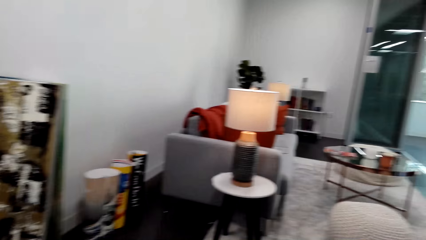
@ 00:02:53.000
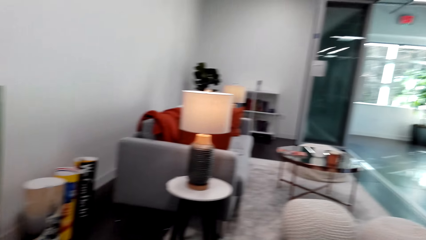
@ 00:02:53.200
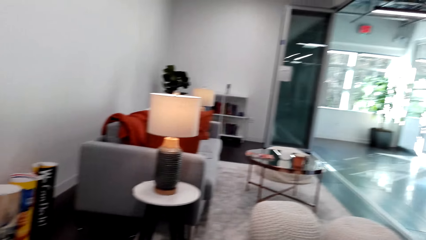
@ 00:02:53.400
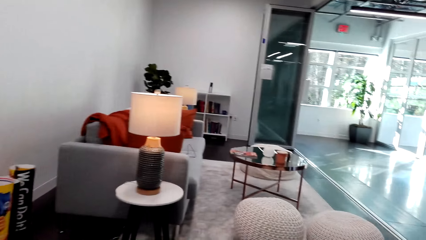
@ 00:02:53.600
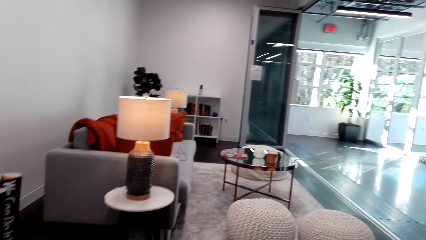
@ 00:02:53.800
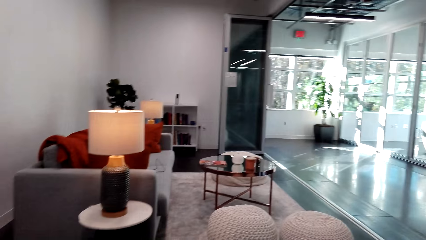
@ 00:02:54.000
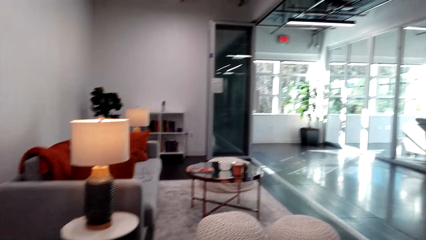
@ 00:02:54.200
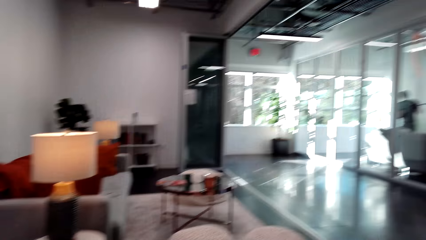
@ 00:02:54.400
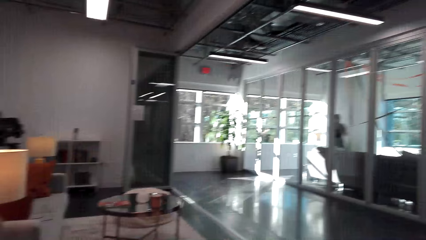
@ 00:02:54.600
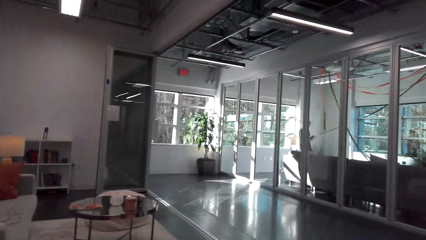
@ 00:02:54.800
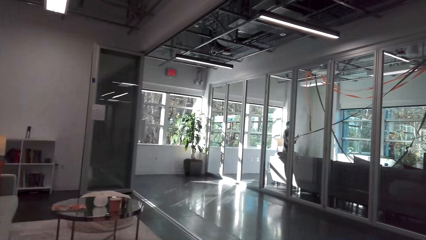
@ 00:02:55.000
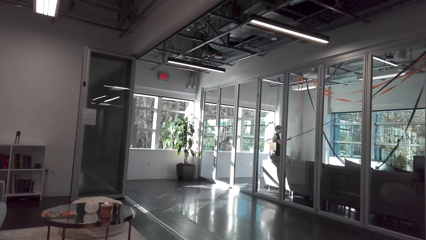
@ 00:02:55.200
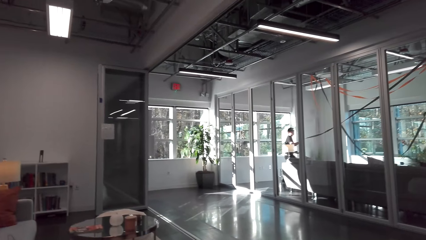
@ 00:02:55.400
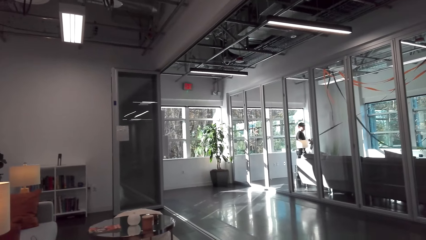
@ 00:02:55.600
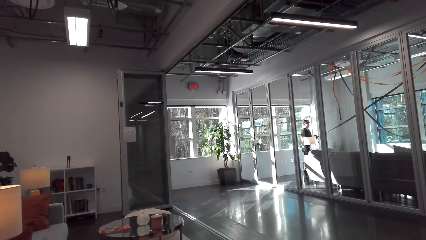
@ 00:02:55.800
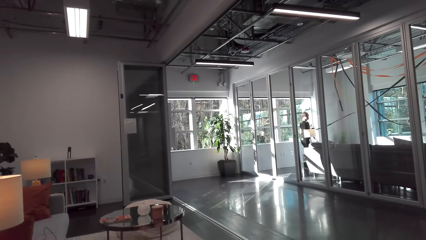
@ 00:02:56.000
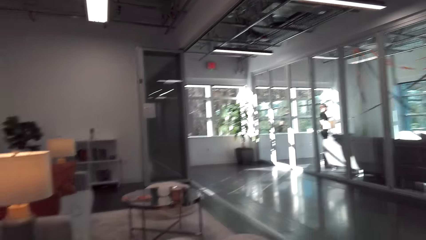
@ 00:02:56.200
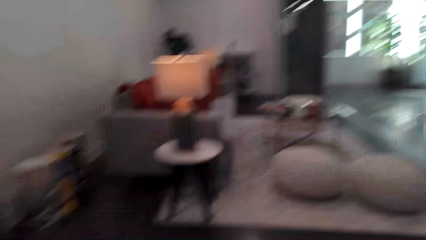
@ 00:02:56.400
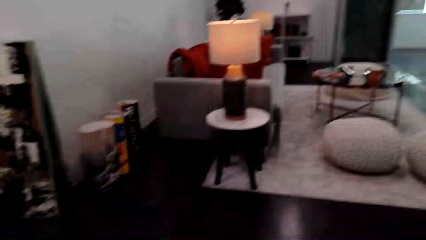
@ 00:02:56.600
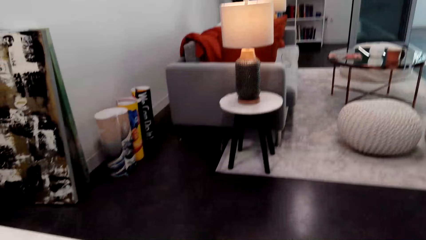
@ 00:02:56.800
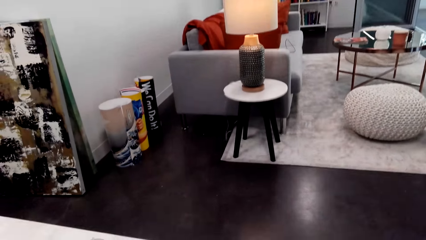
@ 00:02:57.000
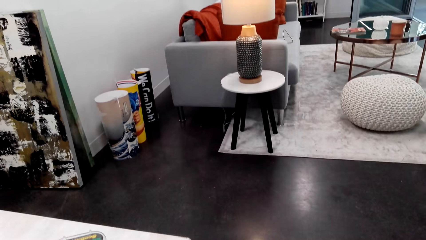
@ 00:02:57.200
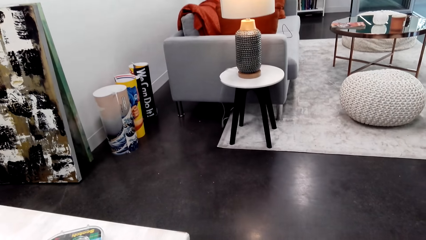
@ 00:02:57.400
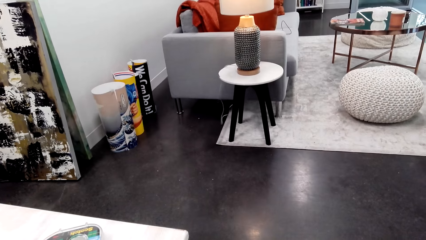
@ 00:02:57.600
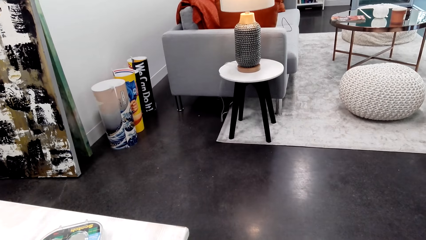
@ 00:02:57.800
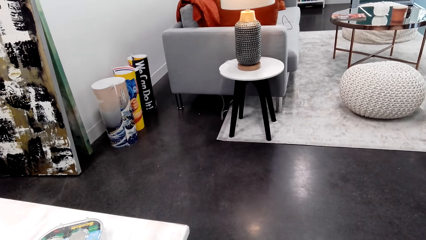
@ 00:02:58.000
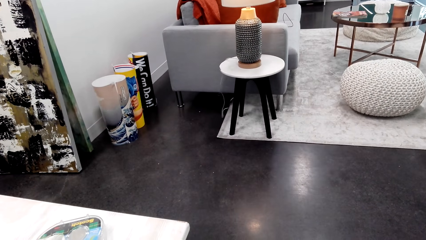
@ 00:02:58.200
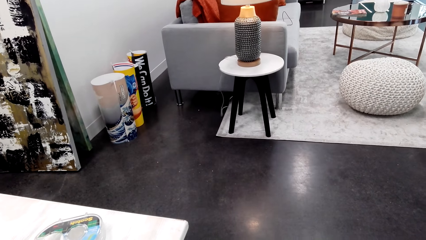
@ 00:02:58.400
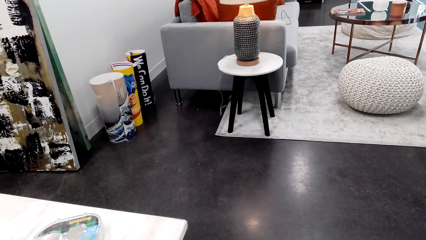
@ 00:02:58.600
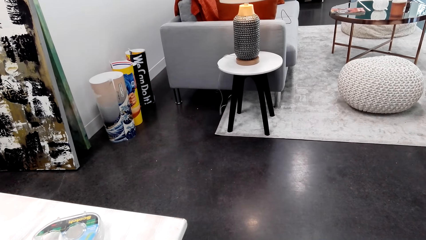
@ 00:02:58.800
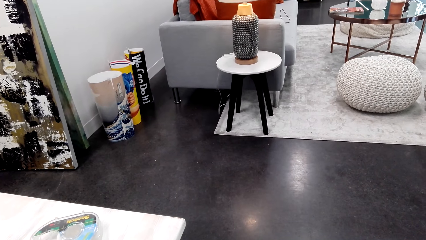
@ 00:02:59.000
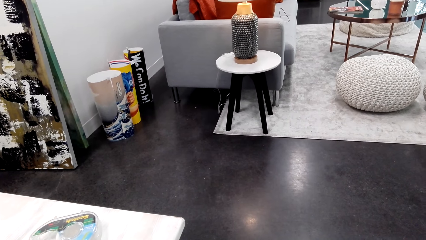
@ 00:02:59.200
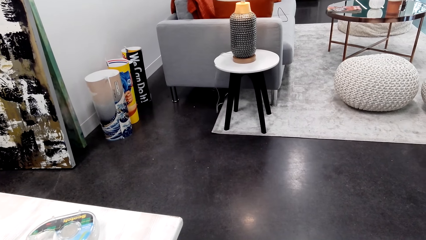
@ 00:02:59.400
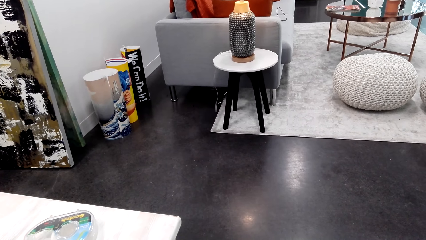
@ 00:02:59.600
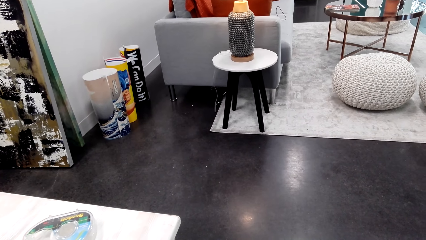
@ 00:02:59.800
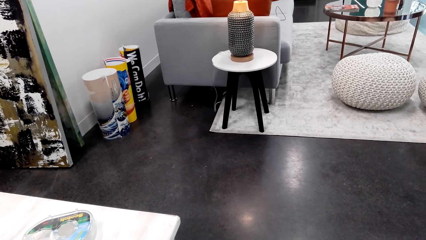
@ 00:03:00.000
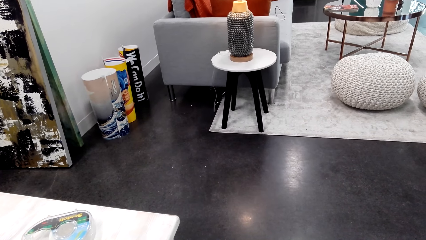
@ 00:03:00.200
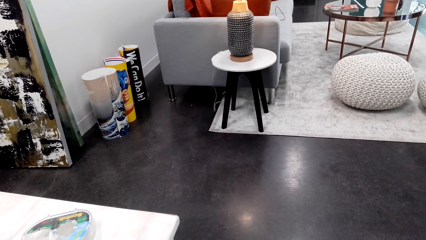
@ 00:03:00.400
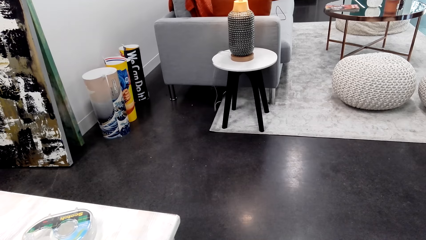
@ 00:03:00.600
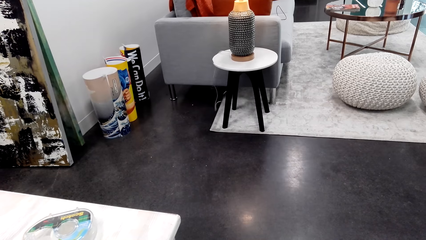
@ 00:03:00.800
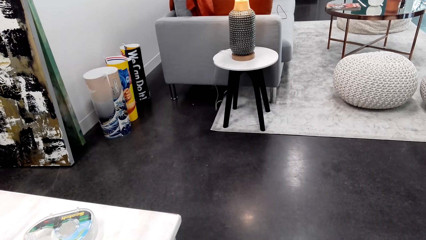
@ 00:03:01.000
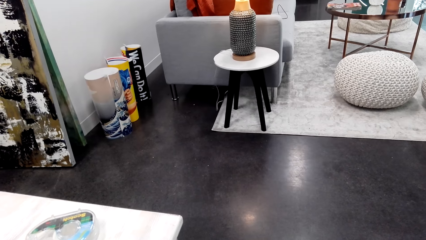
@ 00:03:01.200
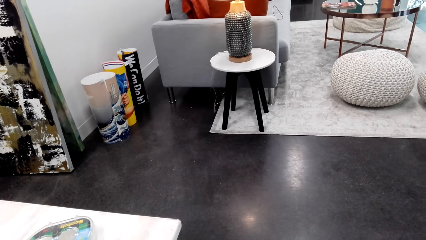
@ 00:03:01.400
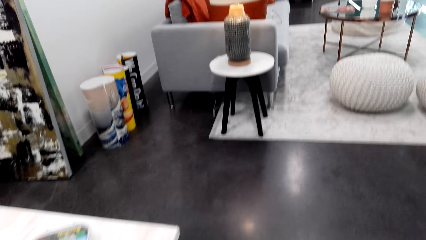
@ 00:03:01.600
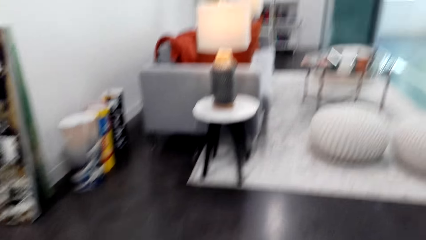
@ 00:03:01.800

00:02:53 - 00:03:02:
A man pulls a rope. The camera wearer looks around.

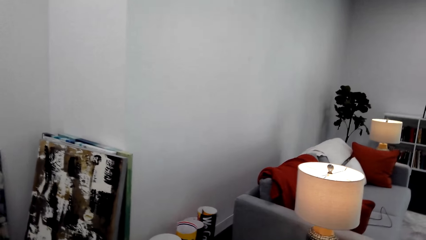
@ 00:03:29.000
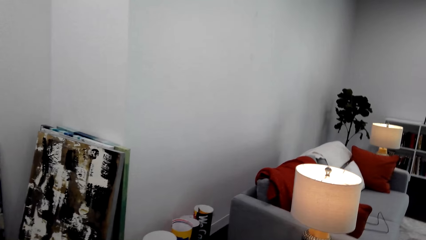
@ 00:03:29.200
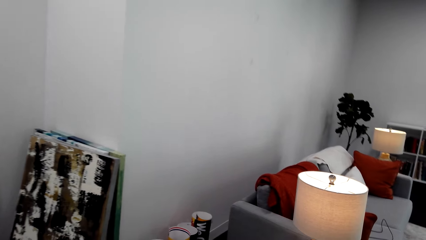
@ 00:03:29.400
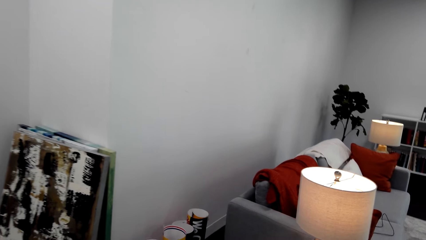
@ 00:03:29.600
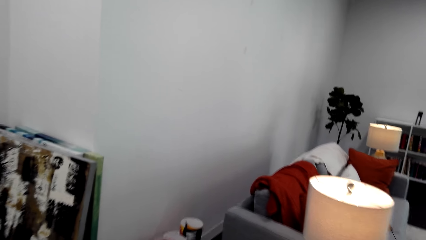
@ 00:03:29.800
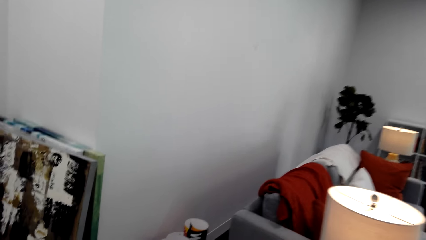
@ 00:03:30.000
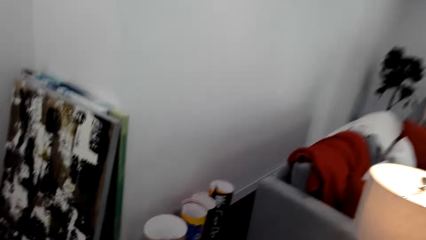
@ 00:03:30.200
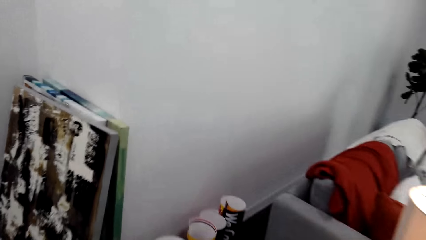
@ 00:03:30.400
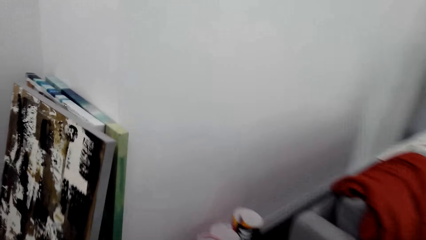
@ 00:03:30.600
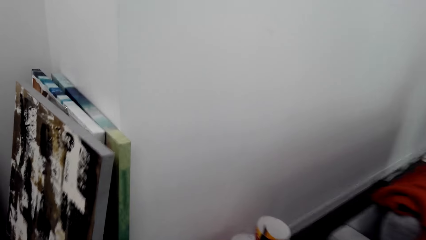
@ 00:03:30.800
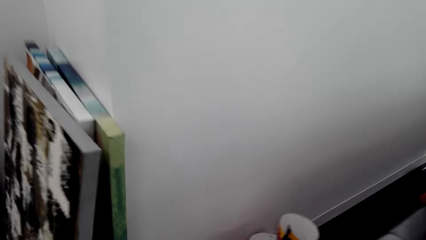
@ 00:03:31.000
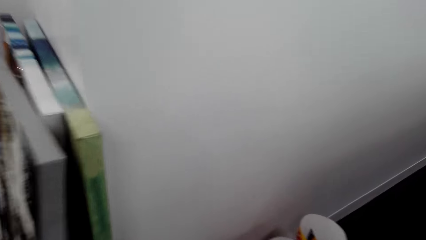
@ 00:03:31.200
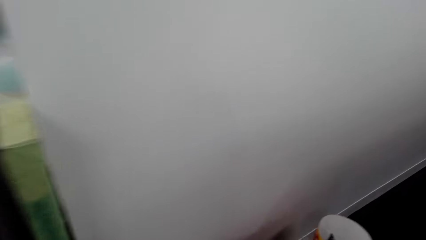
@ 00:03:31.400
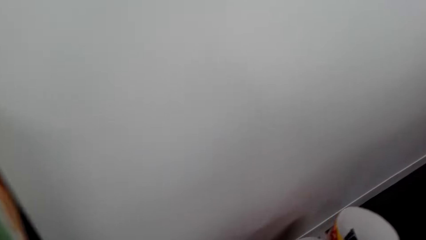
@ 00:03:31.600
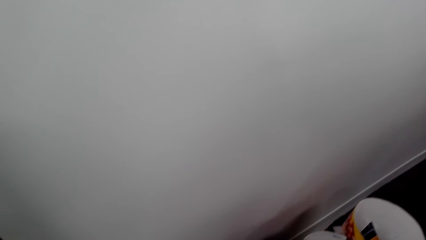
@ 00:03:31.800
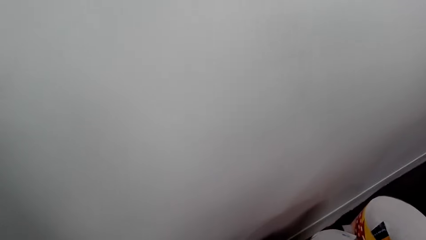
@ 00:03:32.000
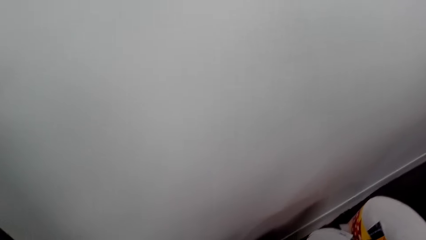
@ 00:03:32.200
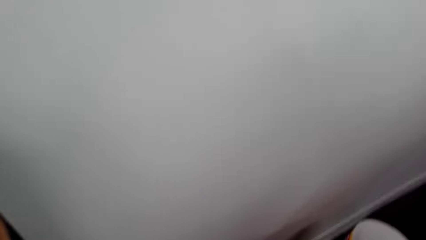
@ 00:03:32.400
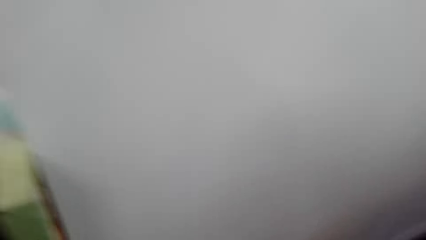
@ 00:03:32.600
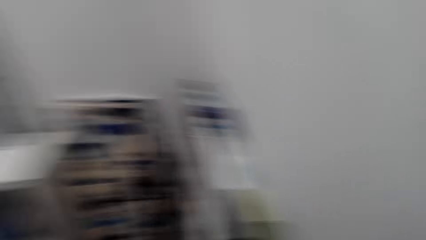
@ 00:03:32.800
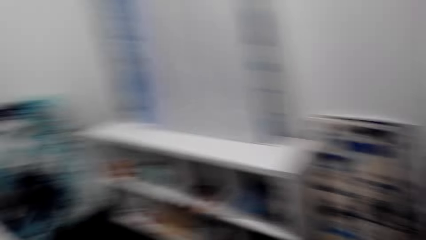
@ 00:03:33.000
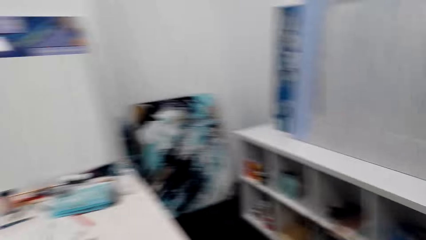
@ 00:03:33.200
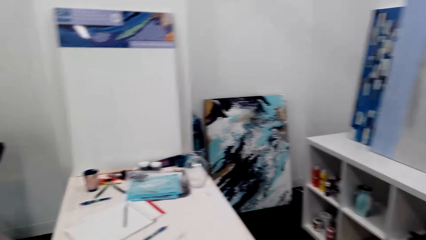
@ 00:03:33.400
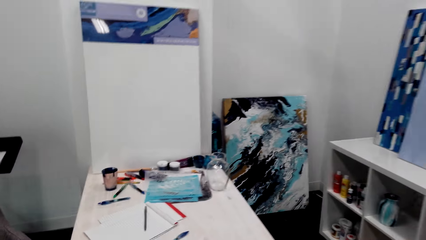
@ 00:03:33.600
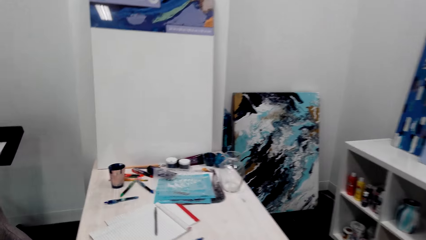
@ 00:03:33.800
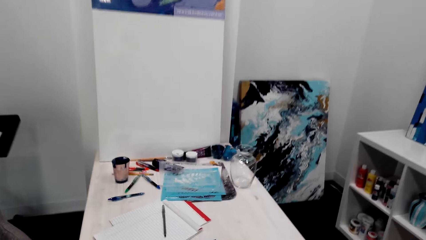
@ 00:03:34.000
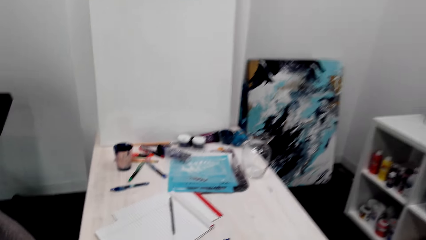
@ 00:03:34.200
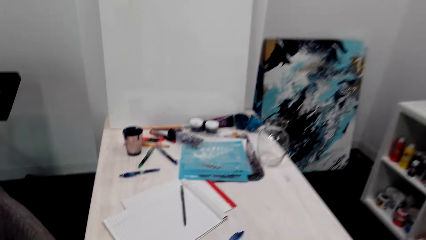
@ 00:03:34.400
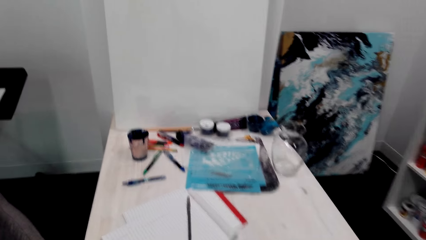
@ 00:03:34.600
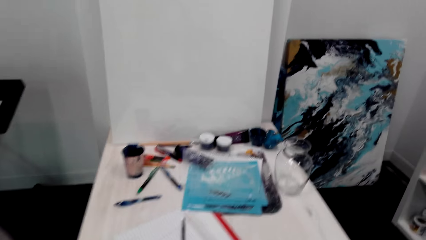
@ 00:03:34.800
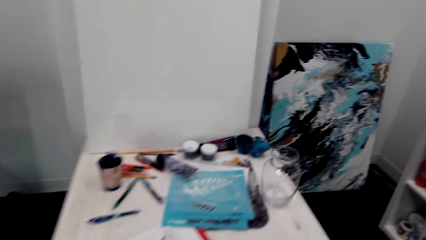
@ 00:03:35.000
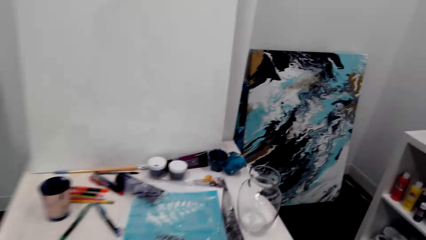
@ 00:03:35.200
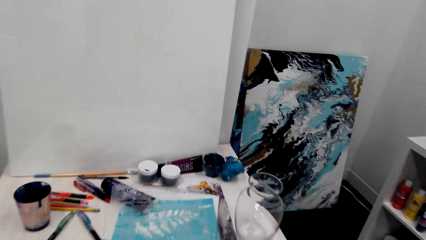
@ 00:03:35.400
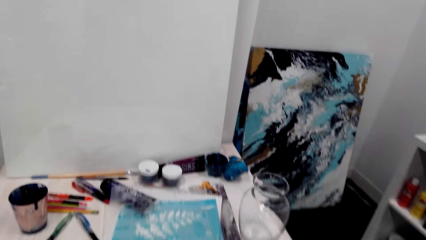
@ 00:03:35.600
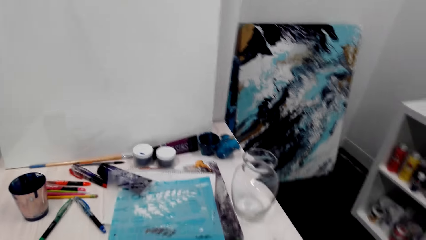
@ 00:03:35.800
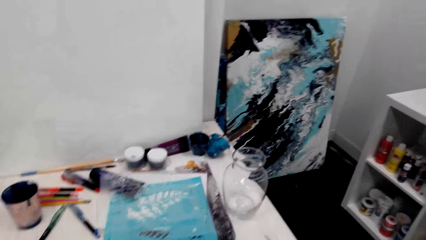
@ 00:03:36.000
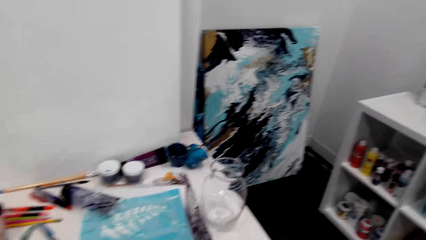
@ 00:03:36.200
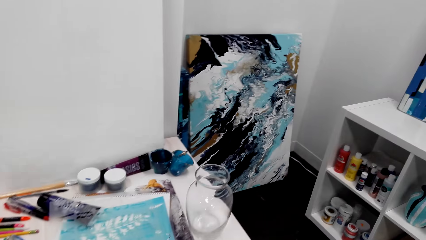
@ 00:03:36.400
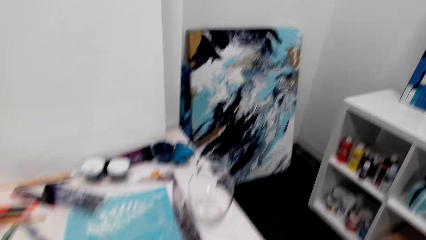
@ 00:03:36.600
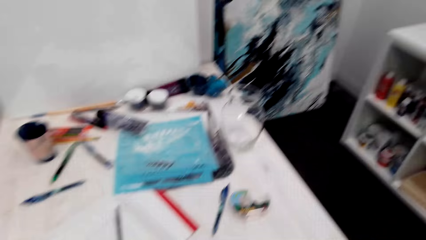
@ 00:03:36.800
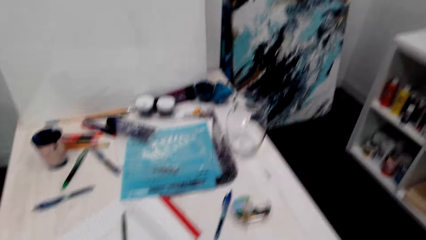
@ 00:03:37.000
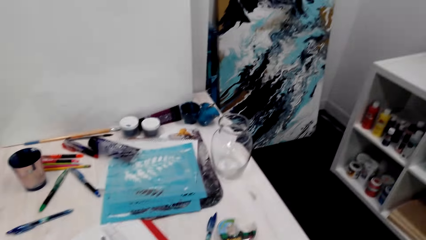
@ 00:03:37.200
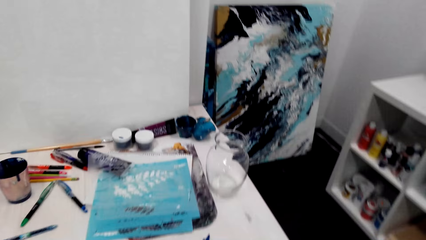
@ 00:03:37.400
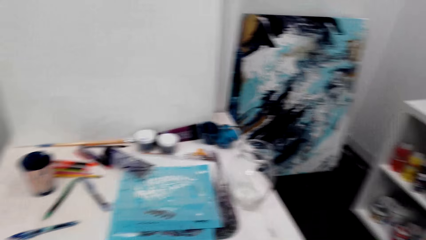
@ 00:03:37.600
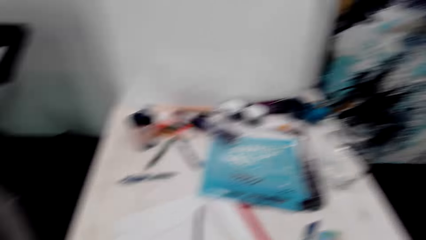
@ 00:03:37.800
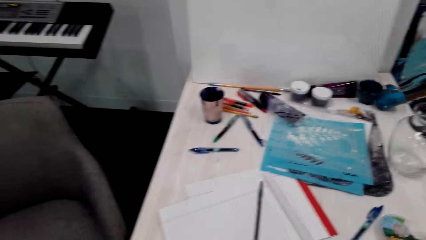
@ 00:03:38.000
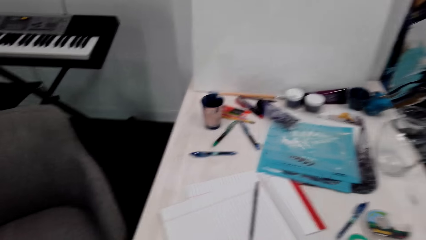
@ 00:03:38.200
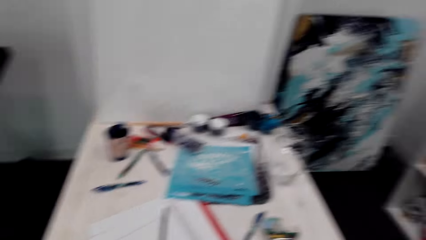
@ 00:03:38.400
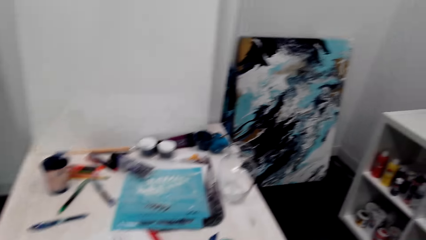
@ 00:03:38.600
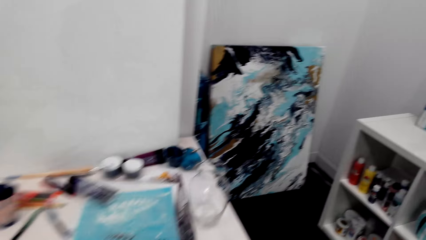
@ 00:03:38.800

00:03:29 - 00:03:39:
The camera wearer walks in the room. They pick up a poster. They walk in the room. They look around.
